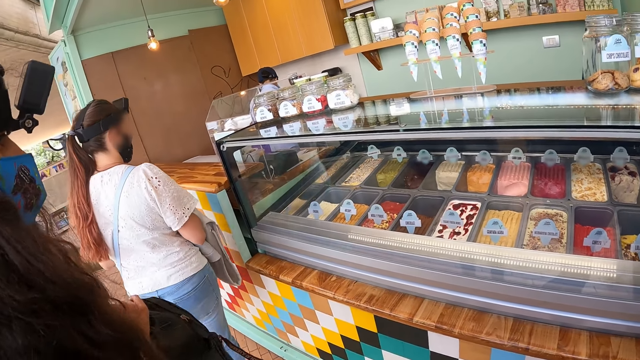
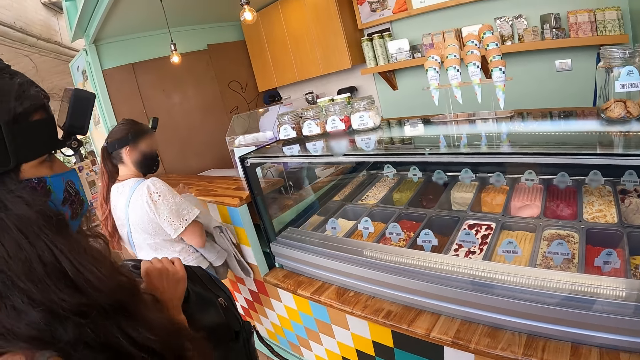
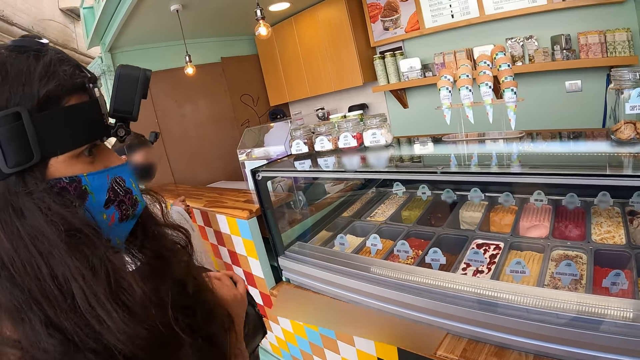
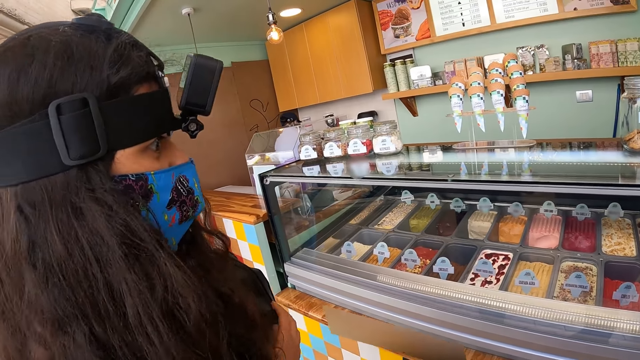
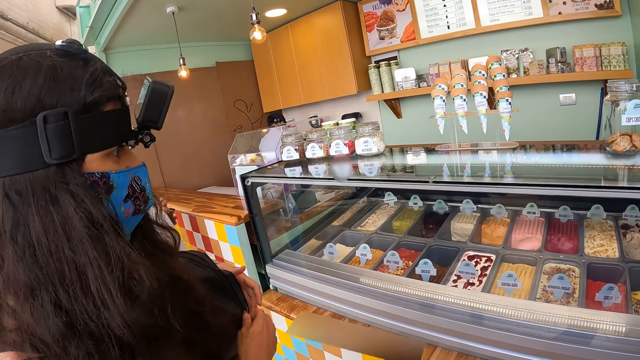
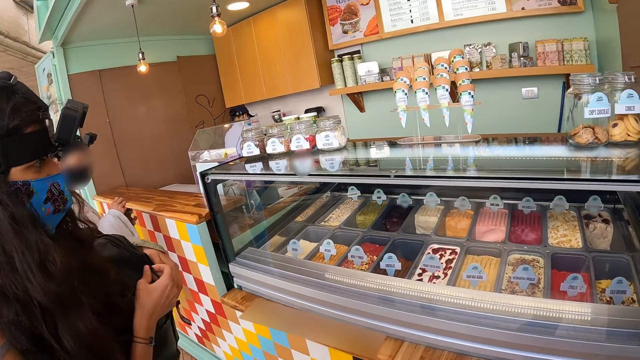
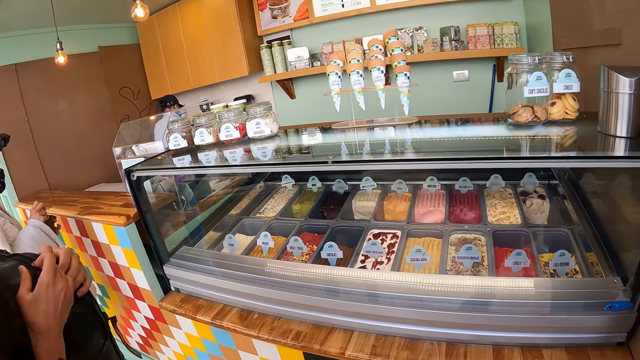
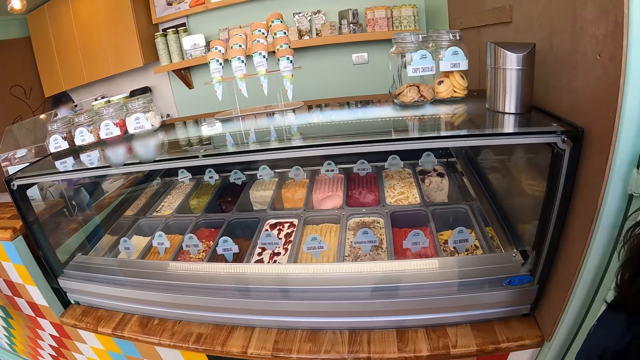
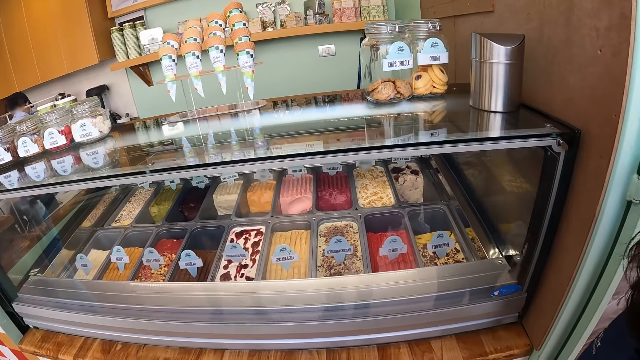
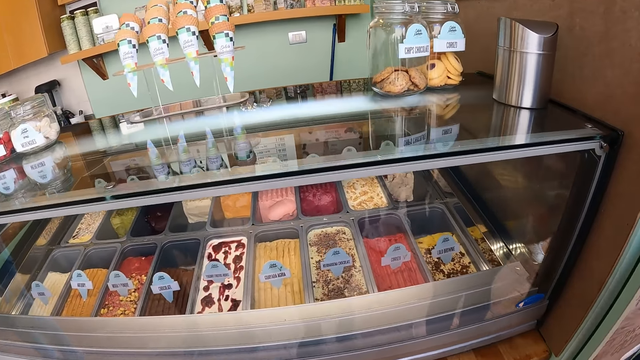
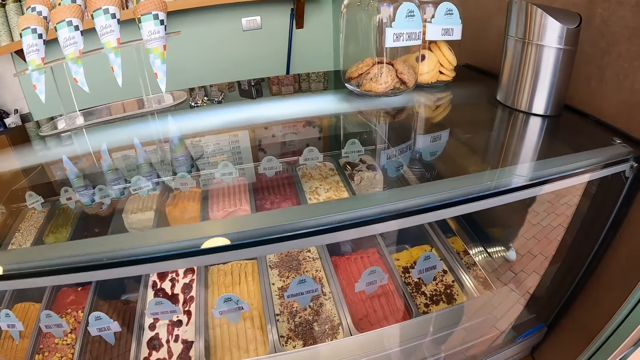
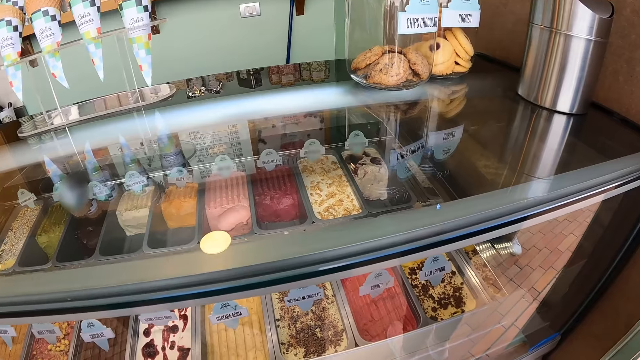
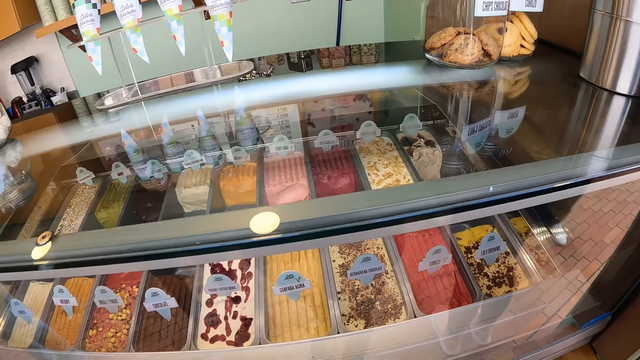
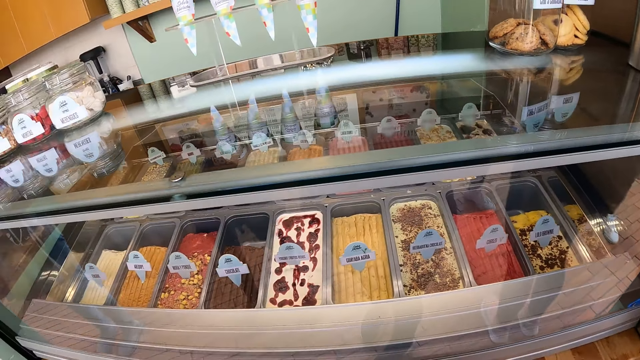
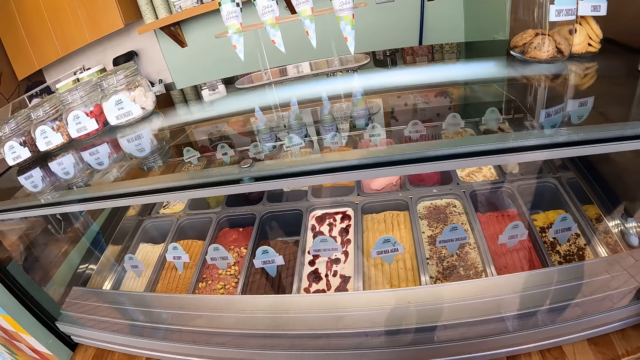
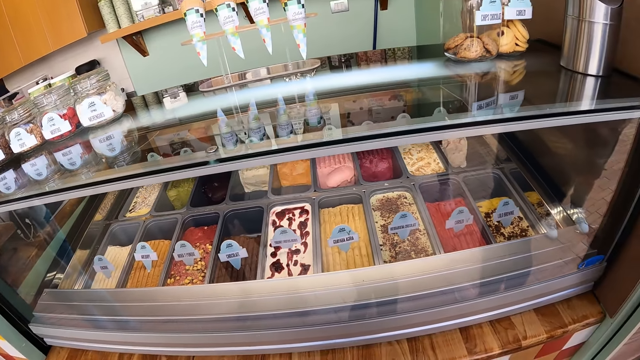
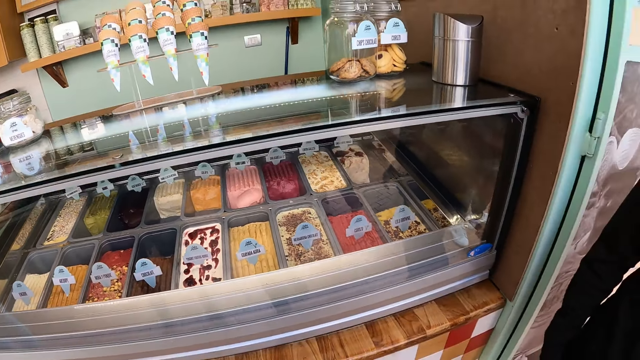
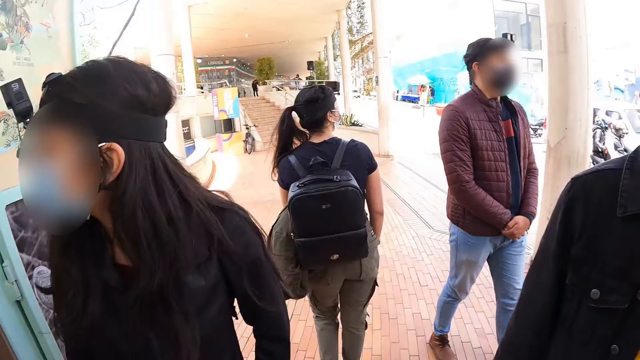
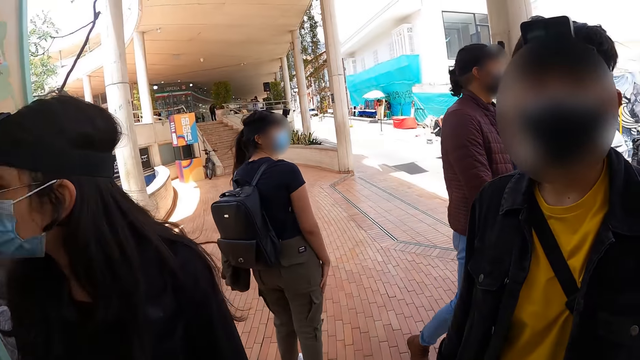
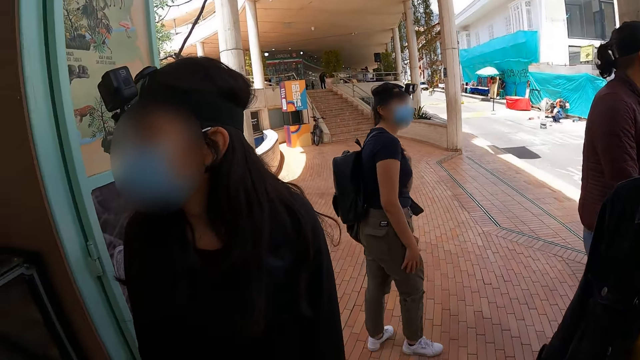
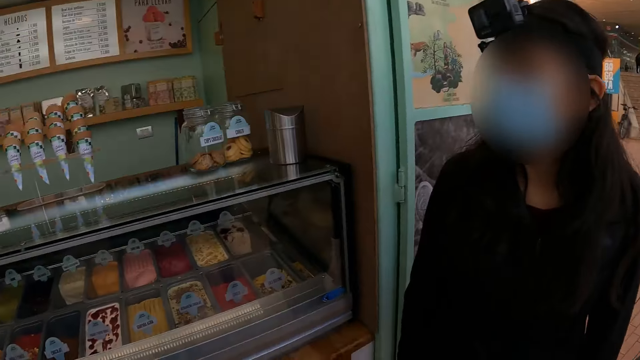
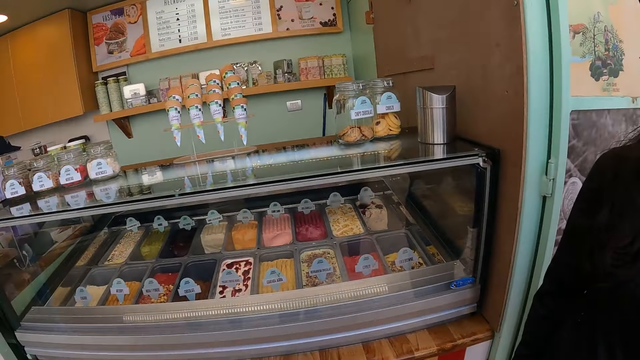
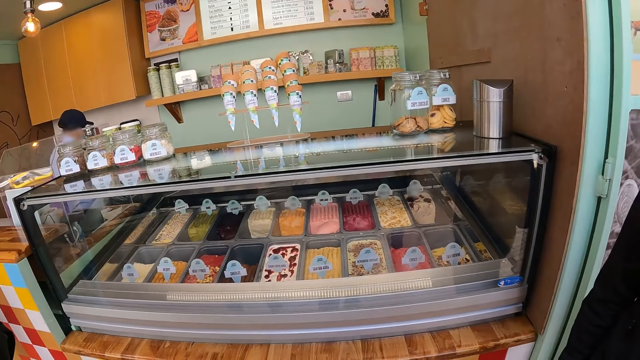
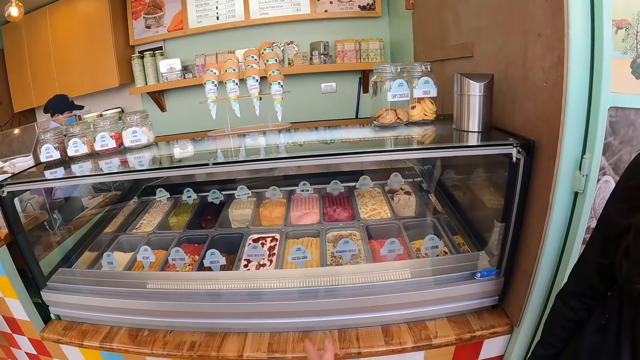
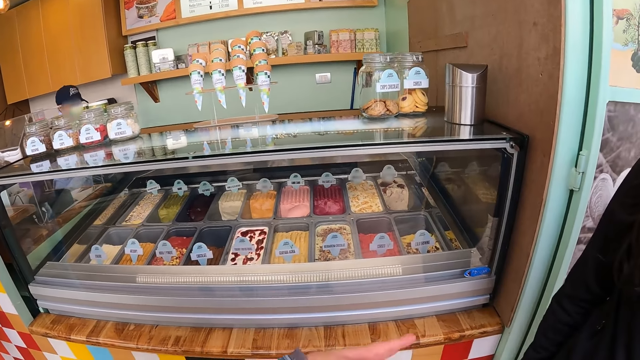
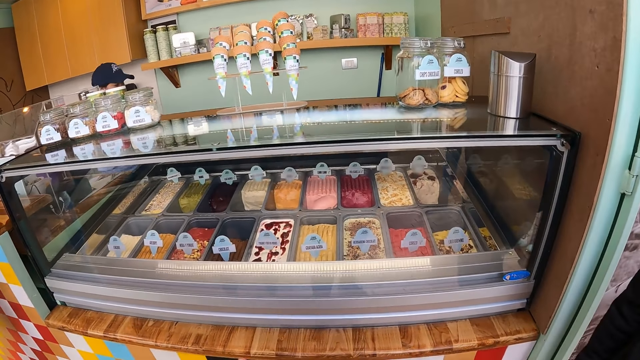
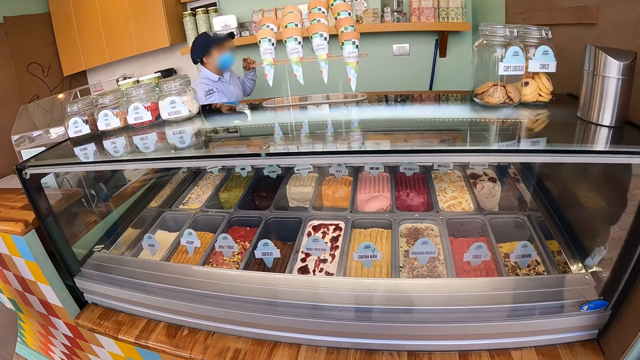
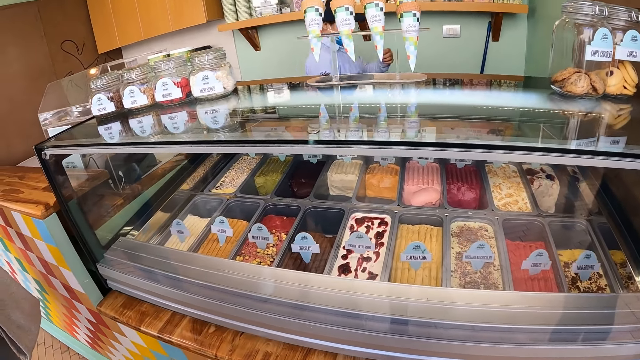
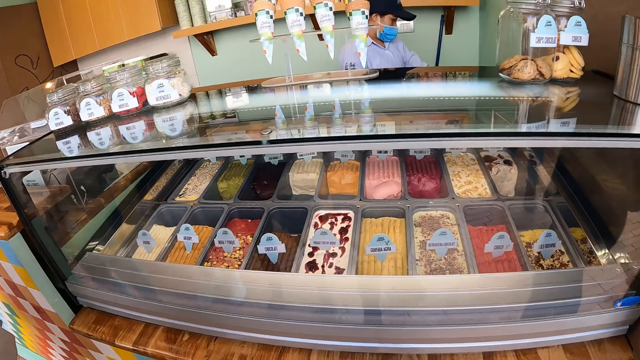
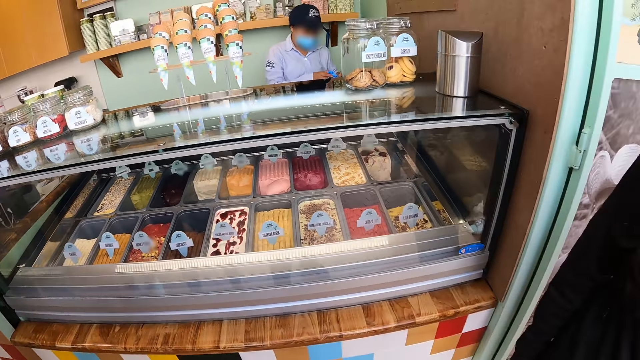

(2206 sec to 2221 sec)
The camera wearer looks at the people. They look at a man. They look at the ice cream. They move a hand. They look at the ice cream.

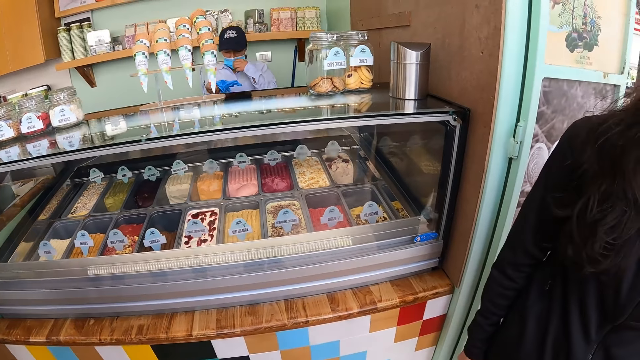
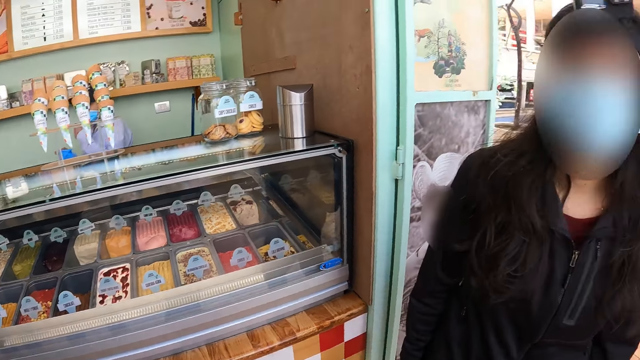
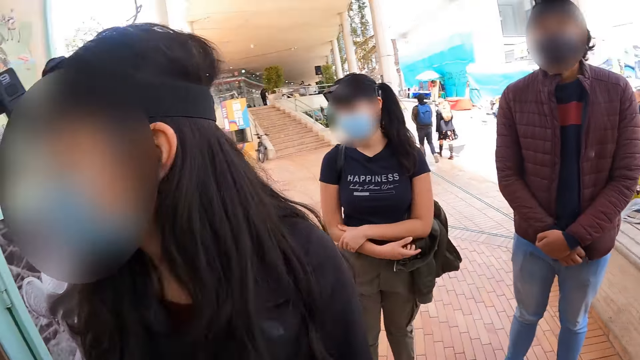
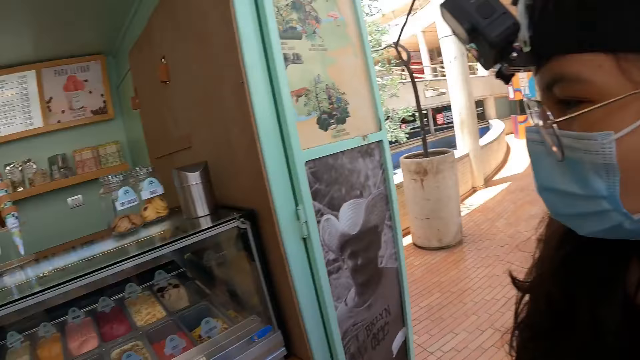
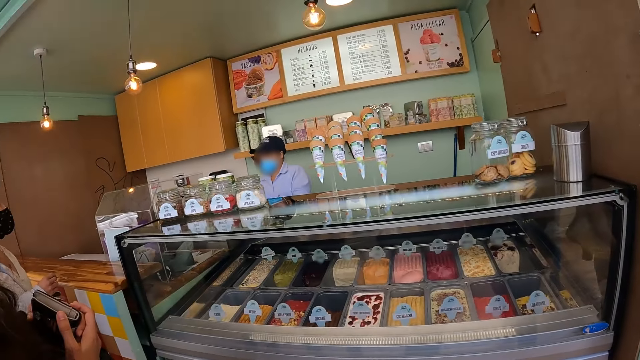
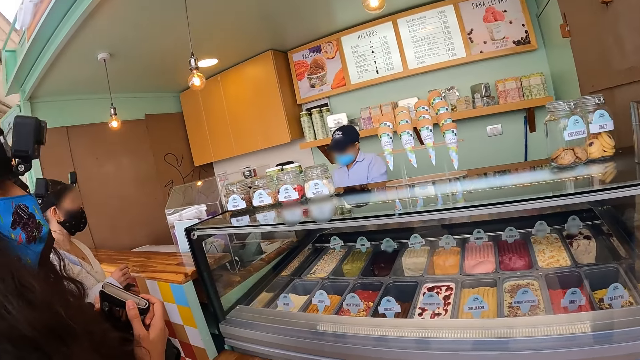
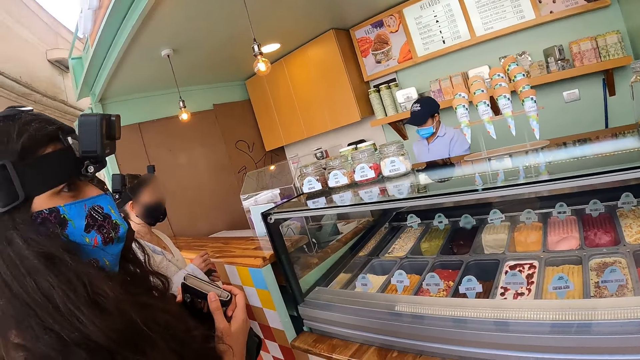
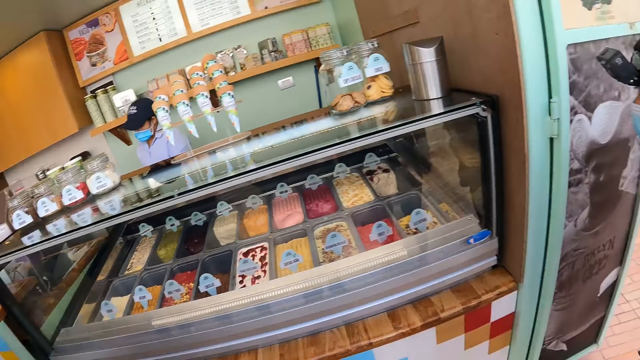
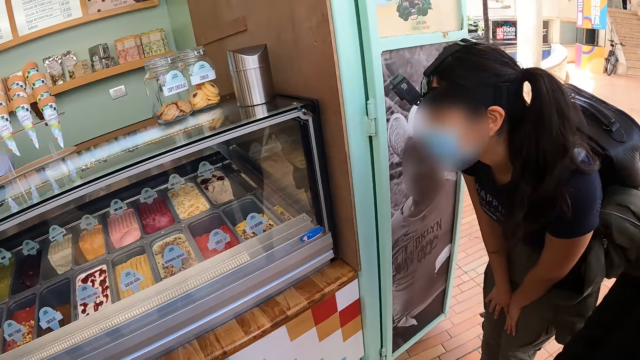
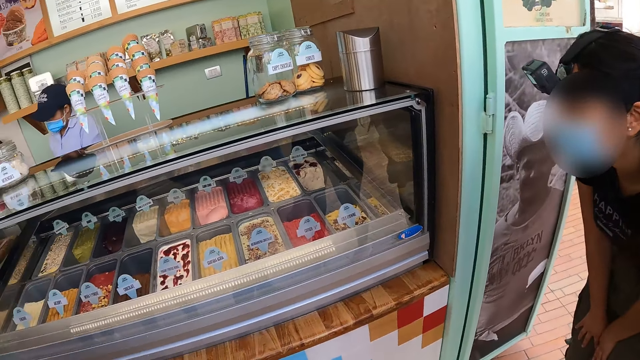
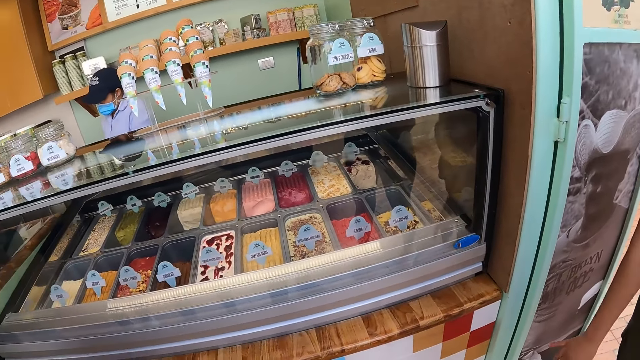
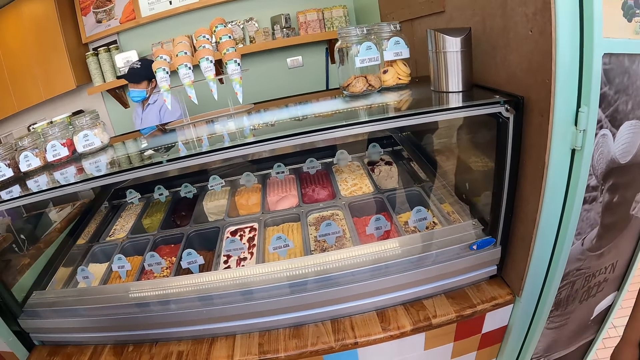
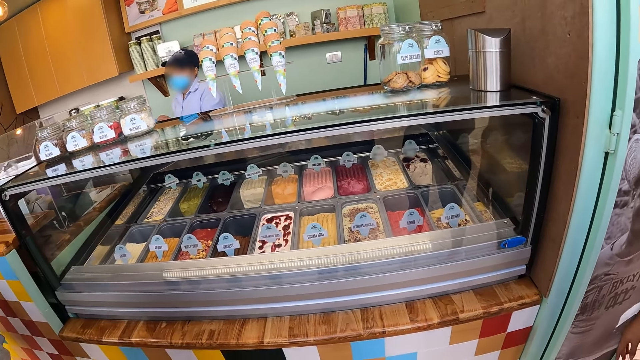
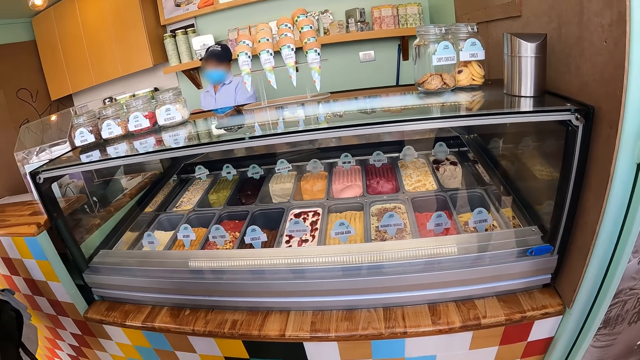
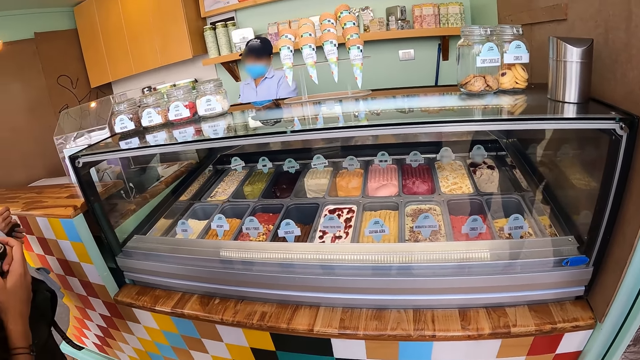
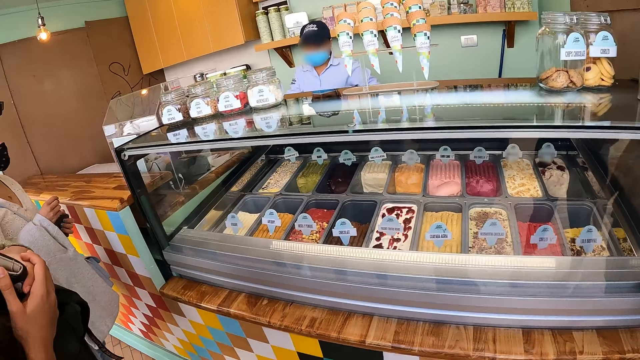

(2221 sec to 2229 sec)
The camera wearer looks at a man. They look at the ice creams. A woman bends to look at the ice cream.
